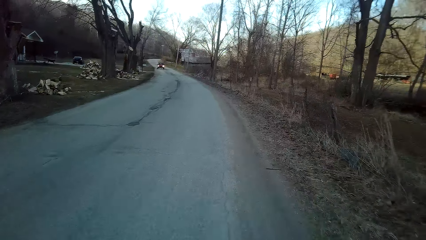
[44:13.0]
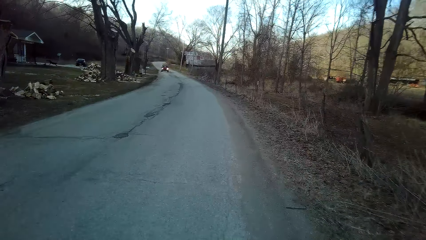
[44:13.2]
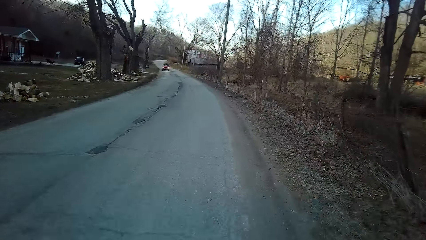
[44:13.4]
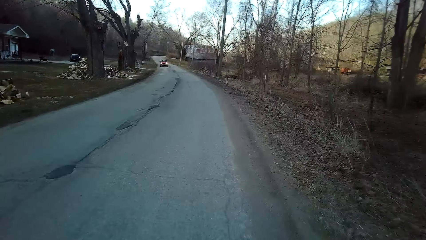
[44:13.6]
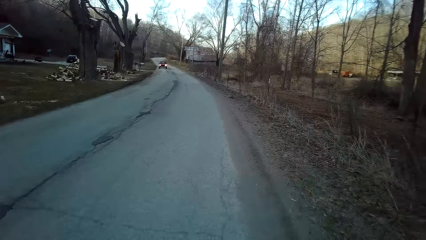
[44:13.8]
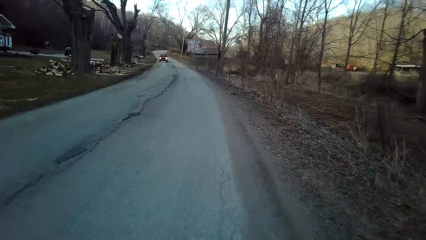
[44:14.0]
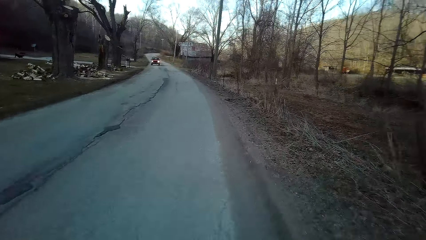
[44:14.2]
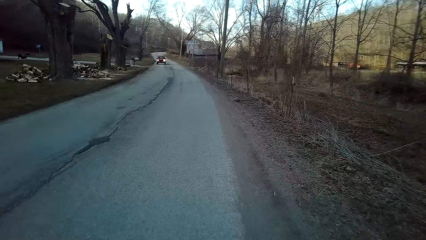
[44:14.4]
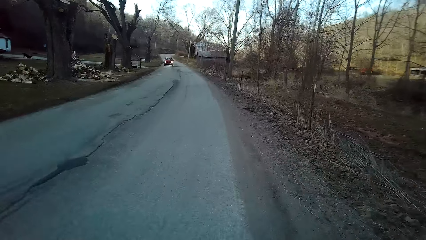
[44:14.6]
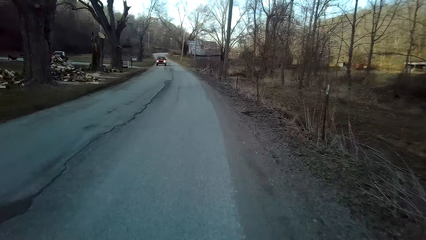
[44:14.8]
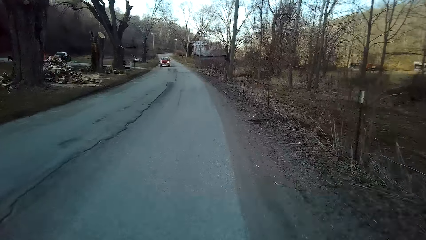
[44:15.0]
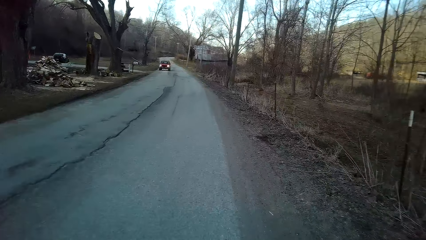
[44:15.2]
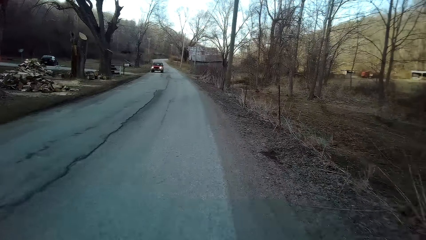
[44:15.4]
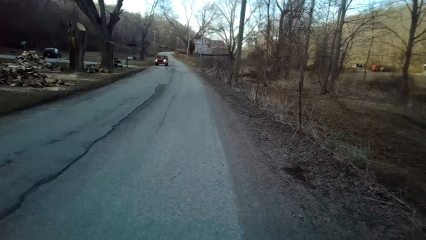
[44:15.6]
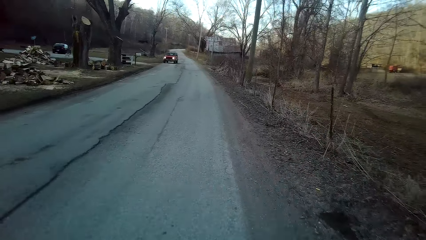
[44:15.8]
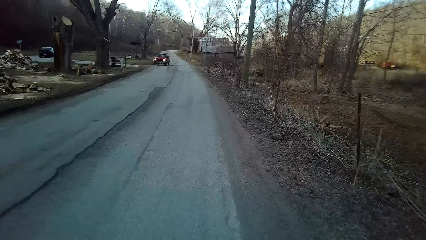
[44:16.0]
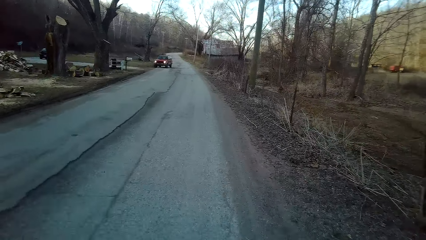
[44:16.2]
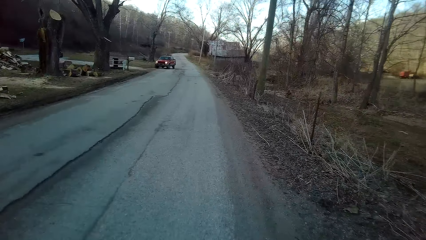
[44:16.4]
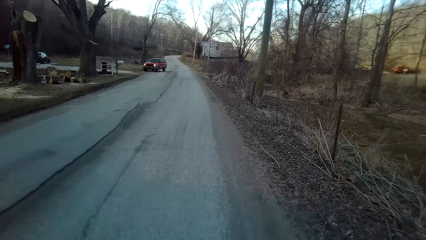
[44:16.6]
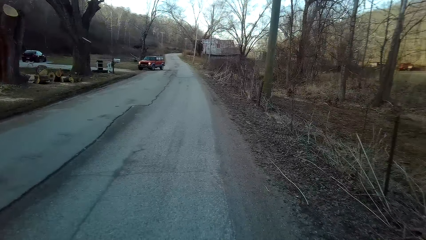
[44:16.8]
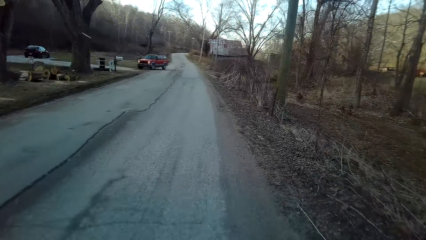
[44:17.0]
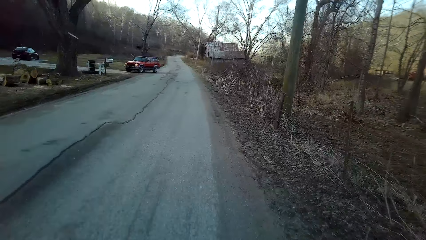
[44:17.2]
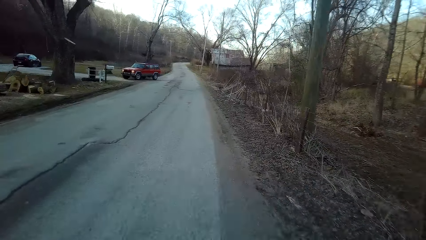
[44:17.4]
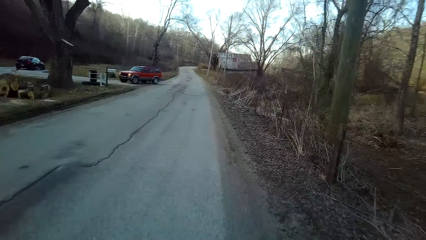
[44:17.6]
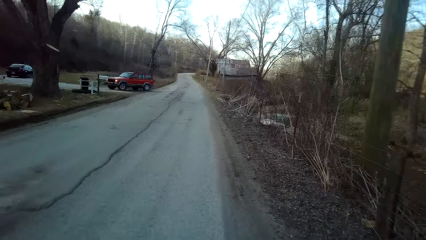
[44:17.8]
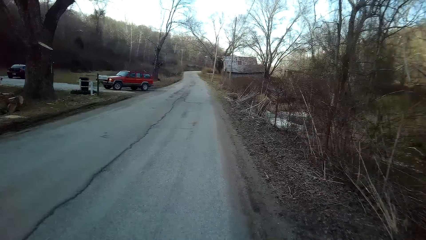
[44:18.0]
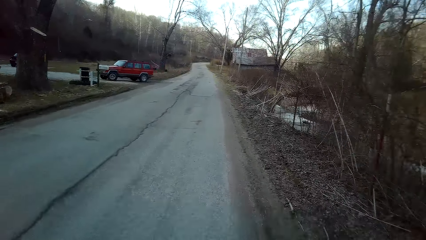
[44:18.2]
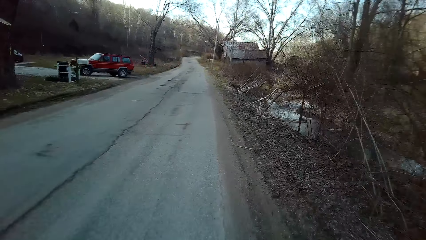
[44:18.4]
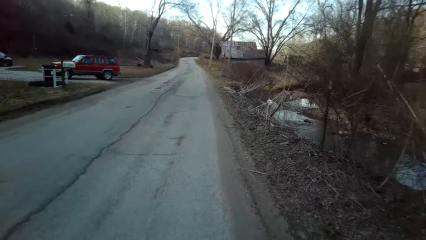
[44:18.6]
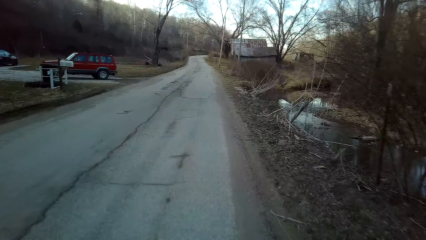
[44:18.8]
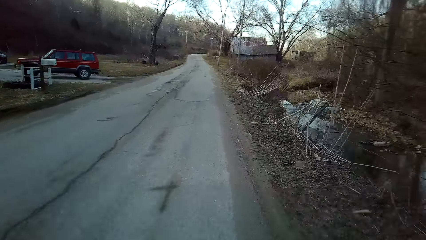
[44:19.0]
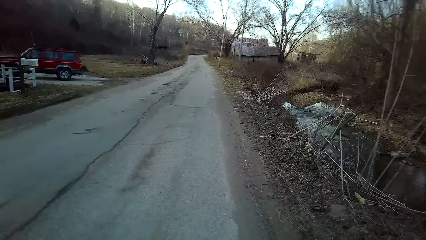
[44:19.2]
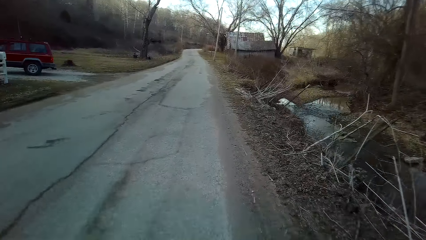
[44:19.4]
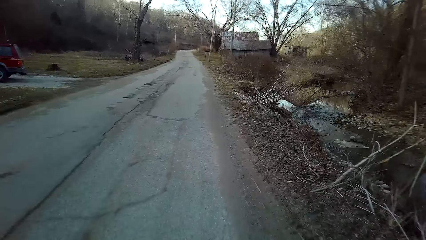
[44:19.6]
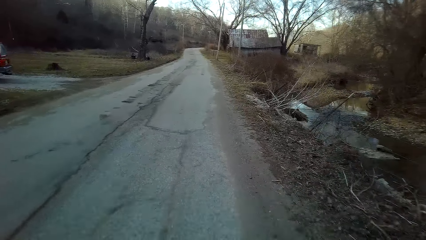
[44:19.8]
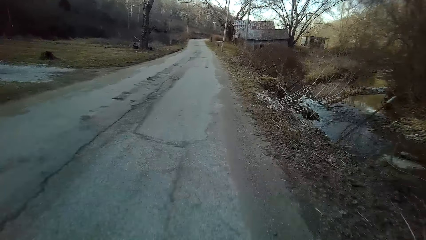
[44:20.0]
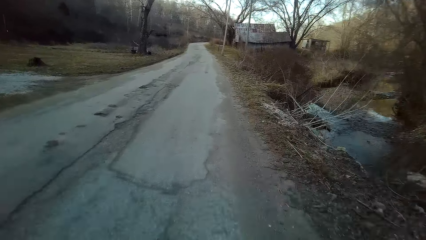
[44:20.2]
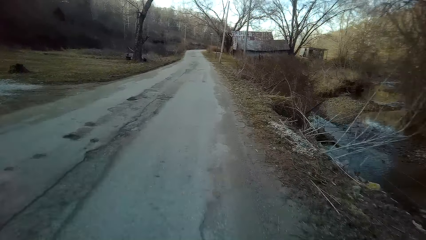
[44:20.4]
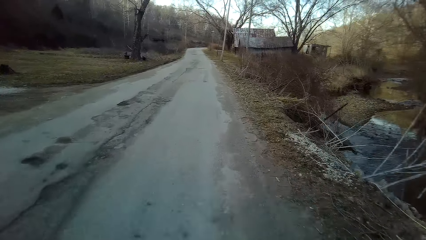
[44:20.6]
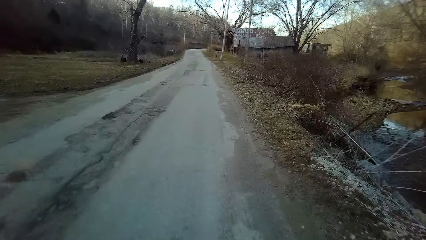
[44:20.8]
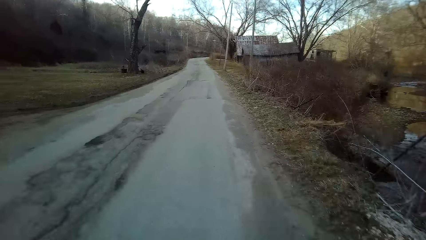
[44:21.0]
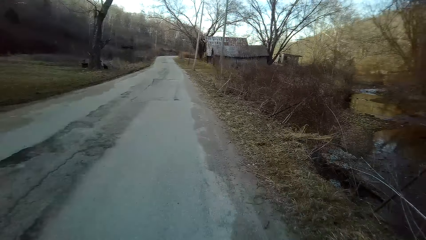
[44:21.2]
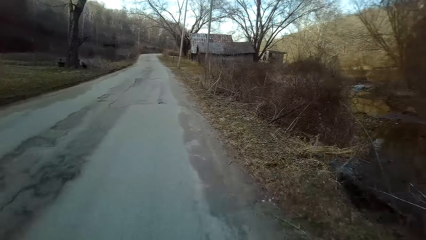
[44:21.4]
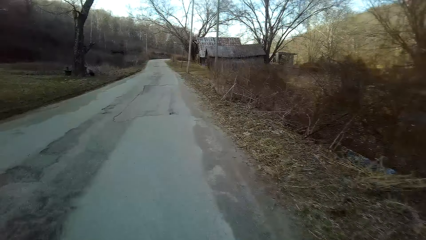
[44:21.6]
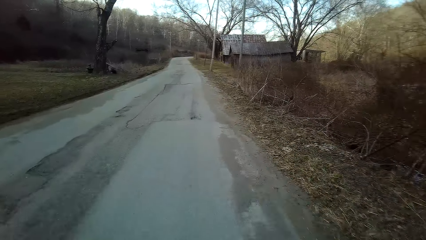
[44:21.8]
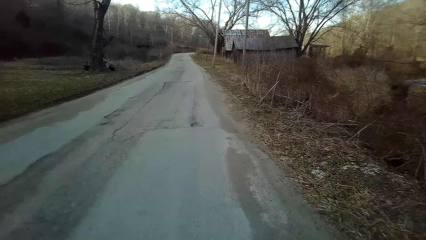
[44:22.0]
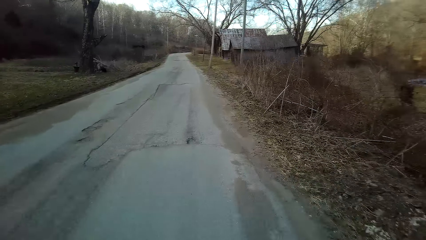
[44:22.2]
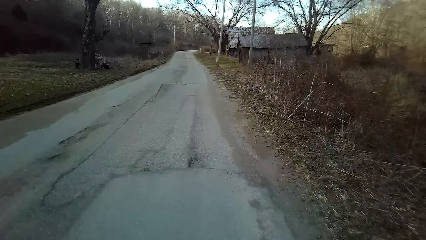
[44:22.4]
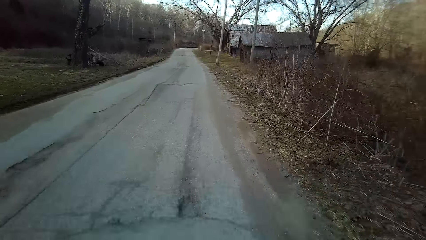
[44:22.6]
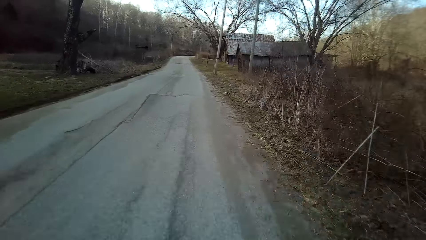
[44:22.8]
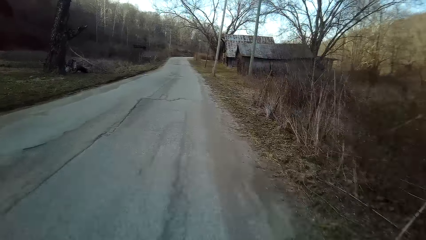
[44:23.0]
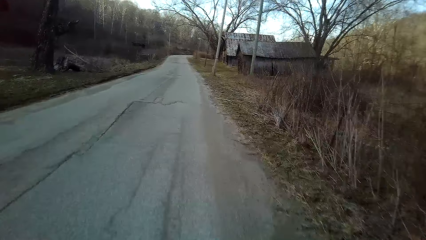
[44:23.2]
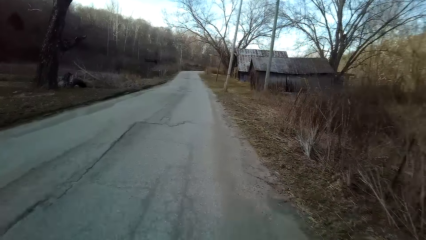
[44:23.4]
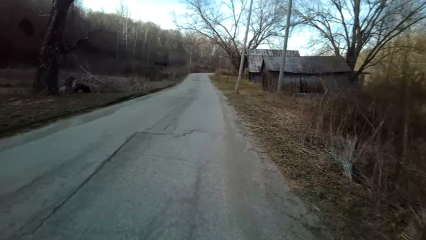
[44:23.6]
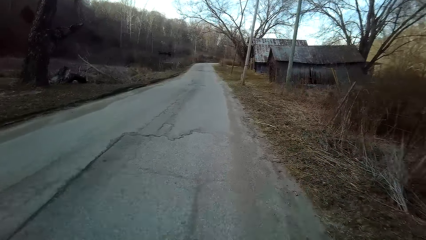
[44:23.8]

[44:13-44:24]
The camera wearer turns to the side. They ride the bicycle on the road.

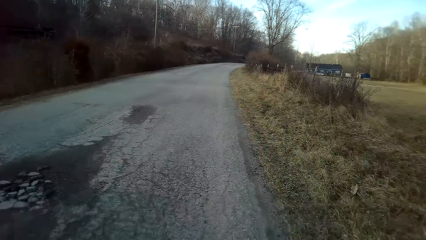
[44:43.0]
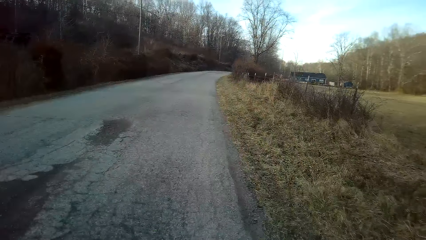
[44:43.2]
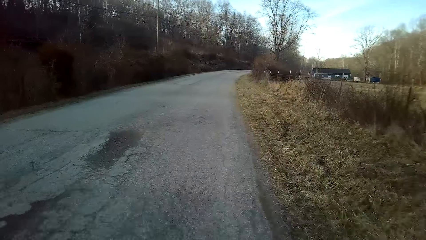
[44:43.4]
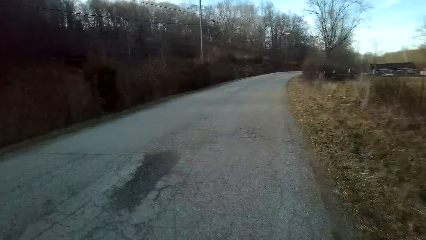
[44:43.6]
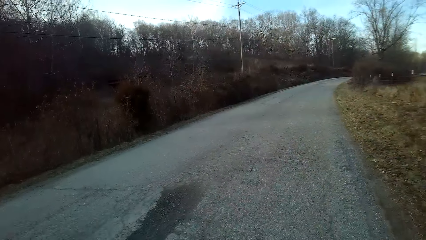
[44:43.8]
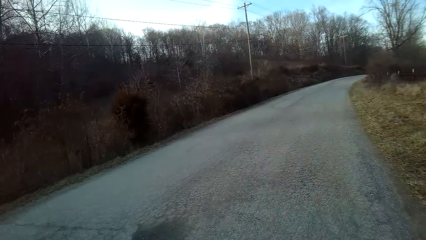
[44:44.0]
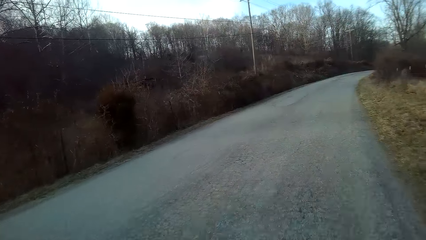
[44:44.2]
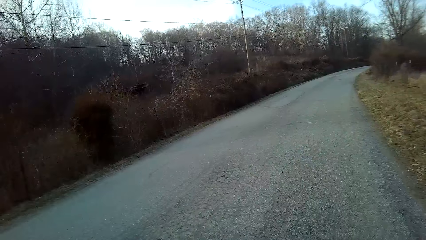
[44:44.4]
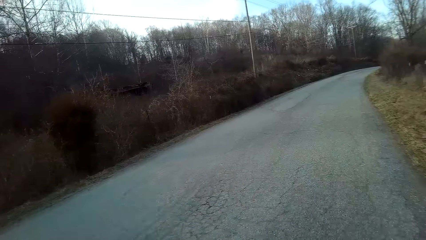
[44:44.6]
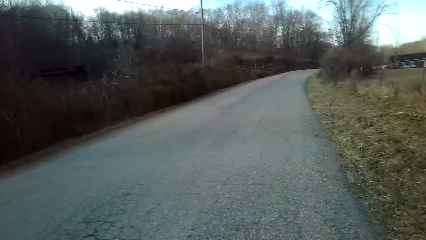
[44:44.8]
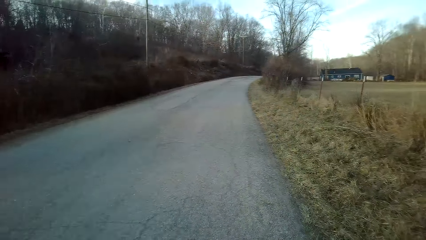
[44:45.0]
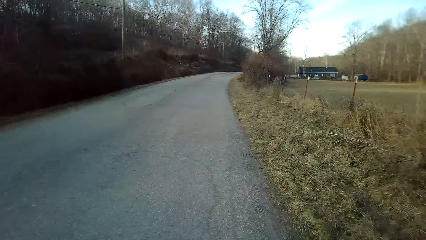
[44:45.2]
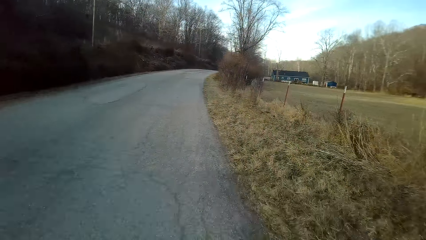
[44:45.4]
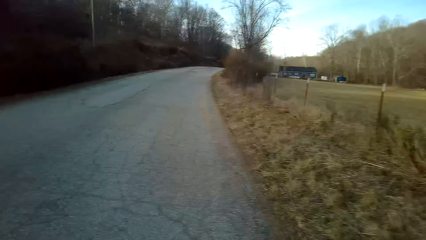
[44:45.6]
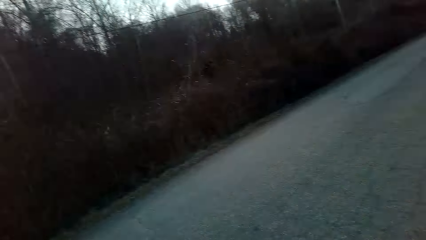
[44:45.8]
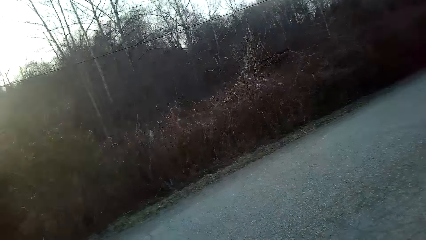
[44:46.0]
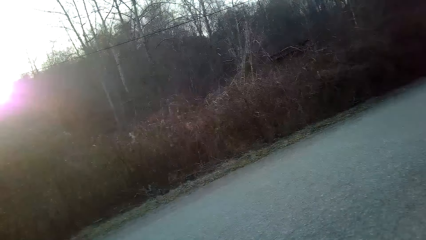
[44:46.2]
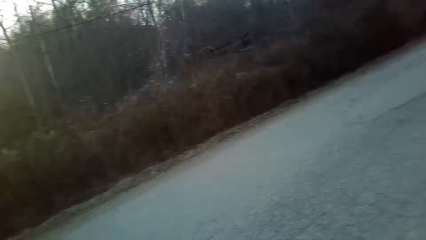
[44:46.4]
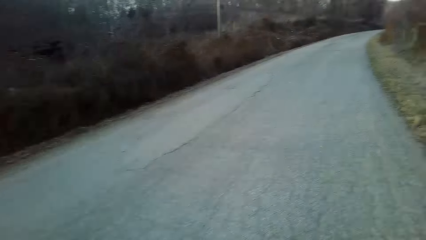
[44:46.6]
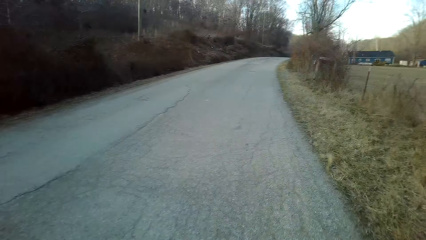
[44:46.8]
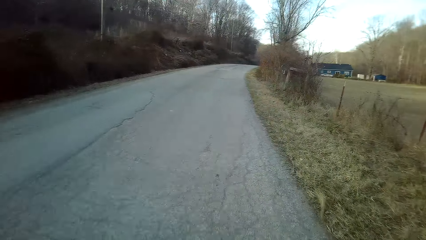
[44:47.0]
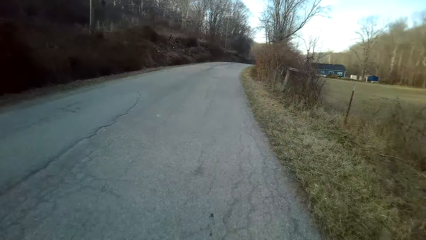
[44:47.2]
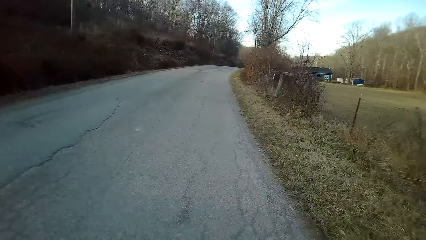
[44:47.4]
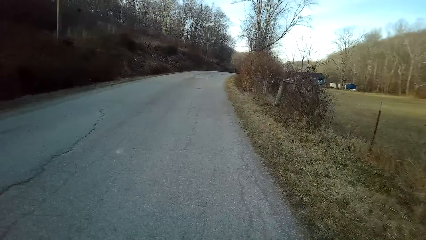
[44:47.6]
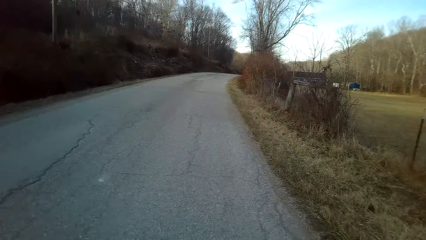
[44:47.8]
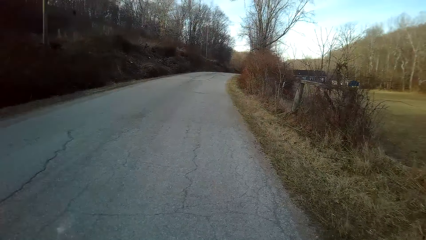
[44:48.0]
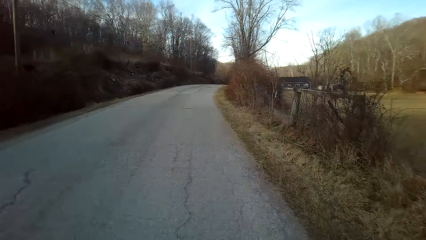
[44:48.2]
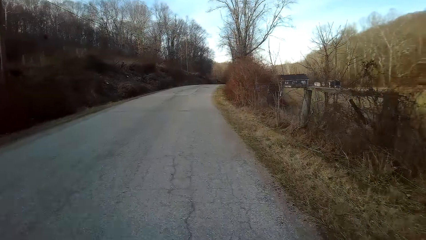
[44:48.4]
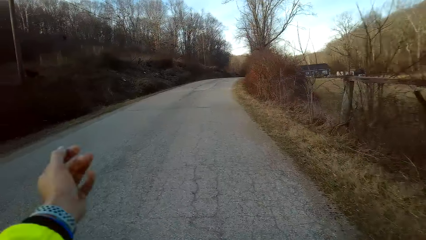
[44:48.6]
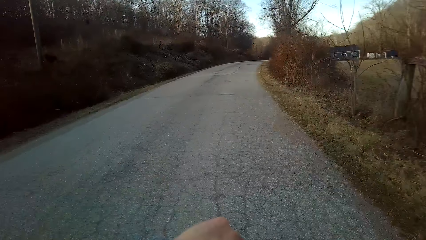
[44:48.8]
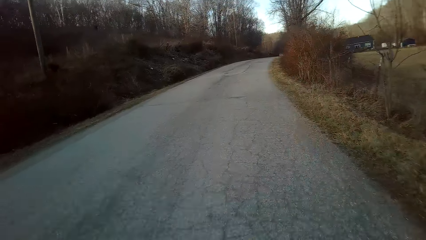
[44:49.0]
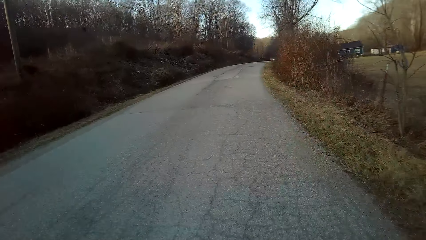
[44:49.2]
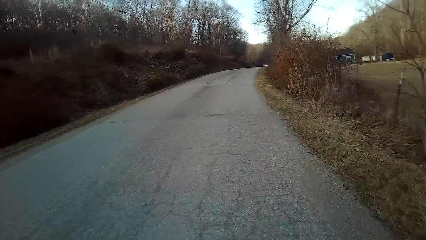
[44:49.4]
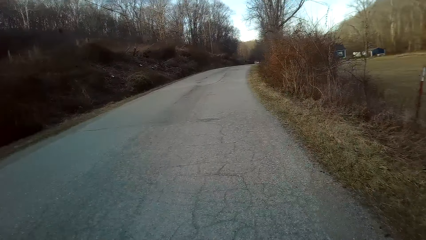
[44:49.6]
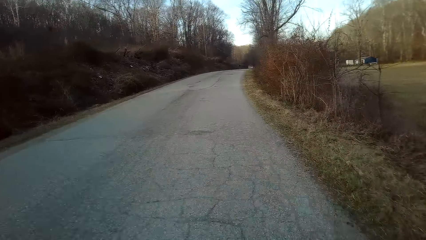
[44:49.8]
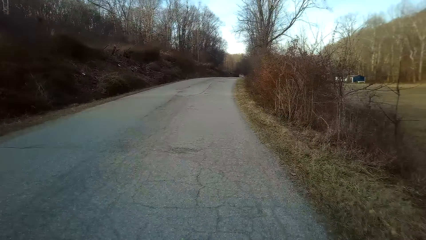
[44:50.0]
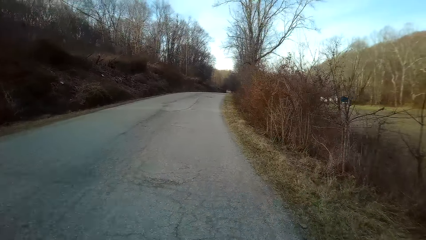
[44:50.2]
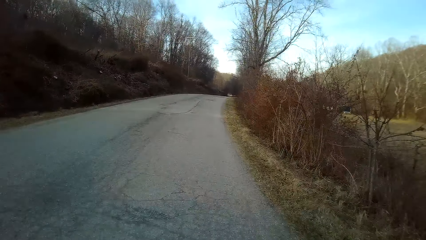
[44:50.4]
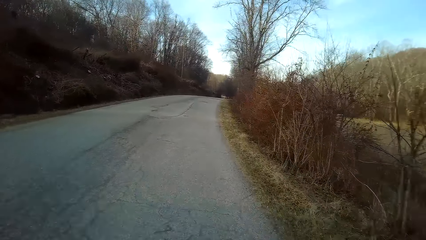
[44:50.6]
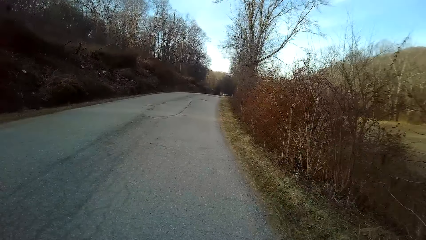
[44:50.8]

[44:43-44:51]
The camera wearer turns to the side. They ride a bicycle on the road. They turn to the side. They ride the bicycle on the road.
